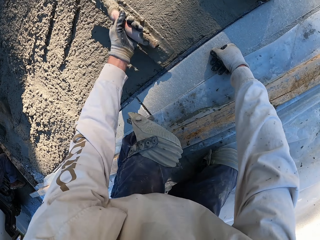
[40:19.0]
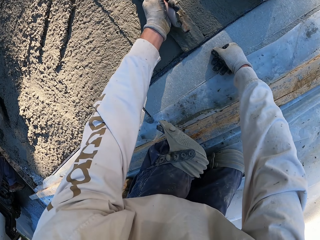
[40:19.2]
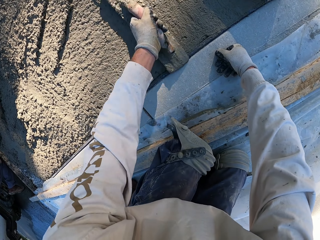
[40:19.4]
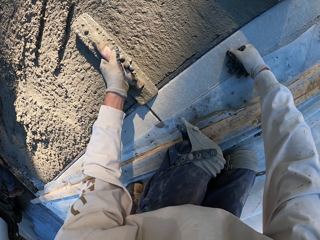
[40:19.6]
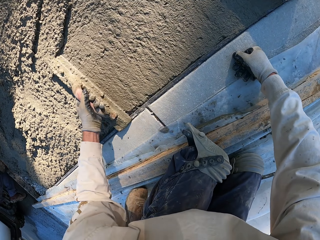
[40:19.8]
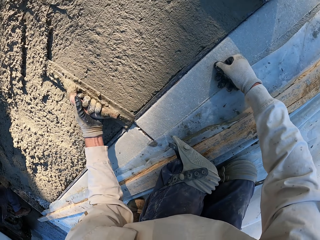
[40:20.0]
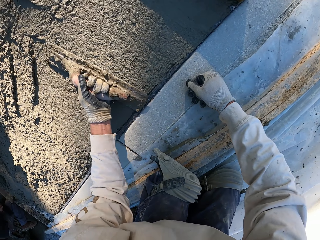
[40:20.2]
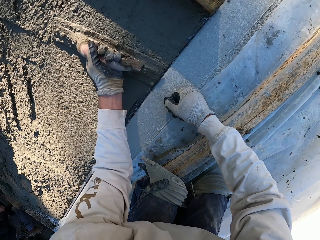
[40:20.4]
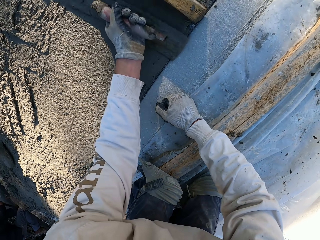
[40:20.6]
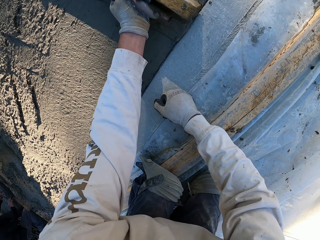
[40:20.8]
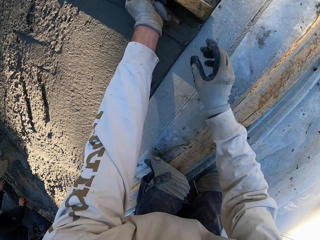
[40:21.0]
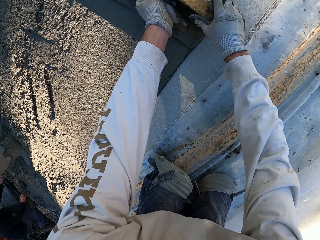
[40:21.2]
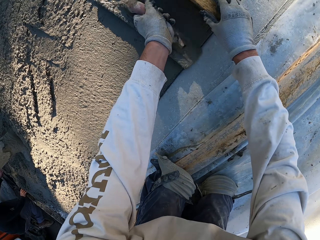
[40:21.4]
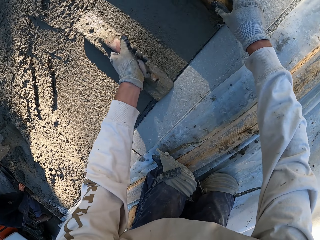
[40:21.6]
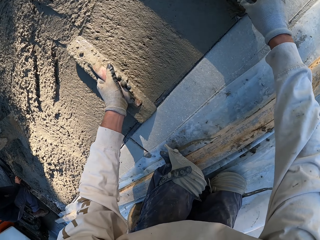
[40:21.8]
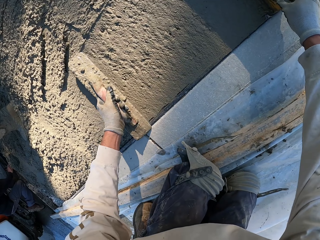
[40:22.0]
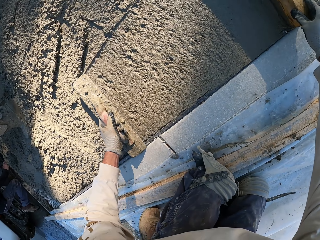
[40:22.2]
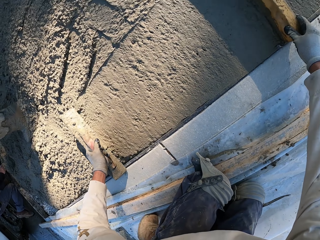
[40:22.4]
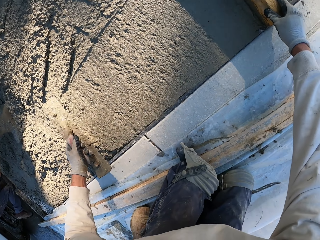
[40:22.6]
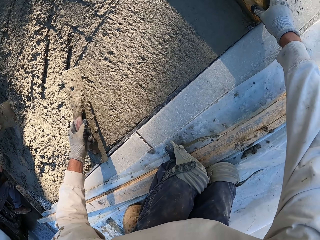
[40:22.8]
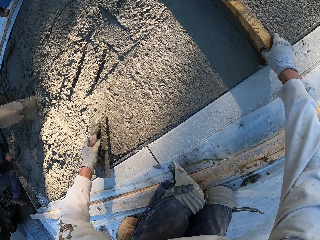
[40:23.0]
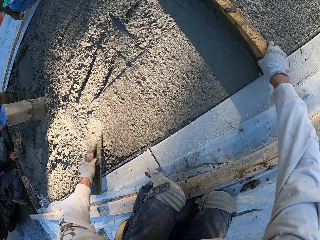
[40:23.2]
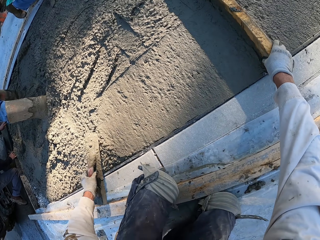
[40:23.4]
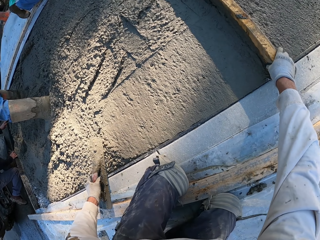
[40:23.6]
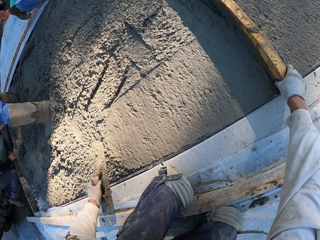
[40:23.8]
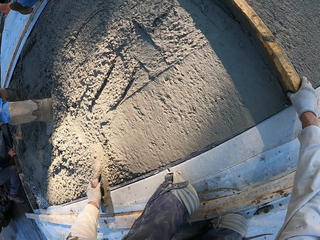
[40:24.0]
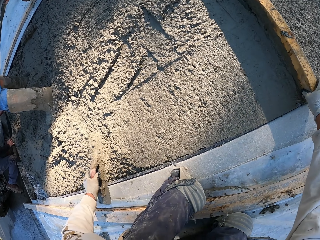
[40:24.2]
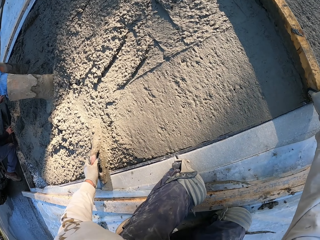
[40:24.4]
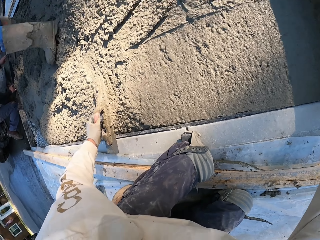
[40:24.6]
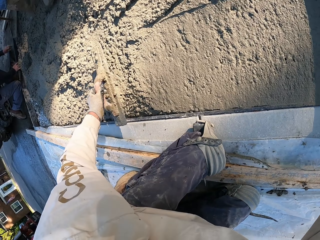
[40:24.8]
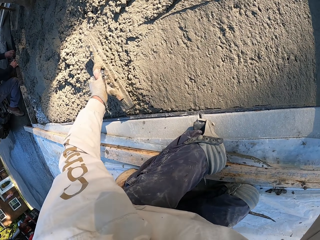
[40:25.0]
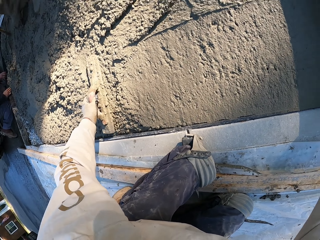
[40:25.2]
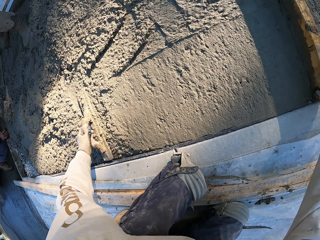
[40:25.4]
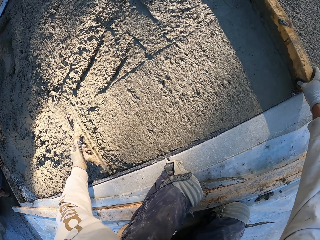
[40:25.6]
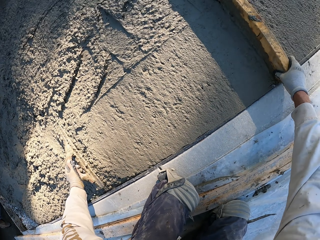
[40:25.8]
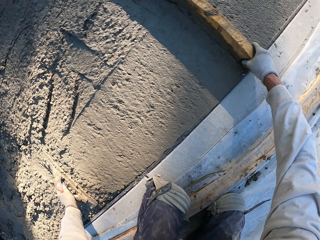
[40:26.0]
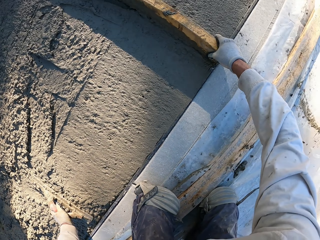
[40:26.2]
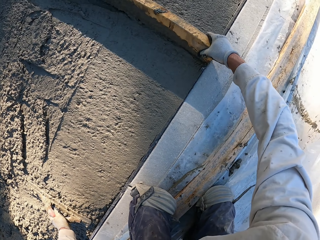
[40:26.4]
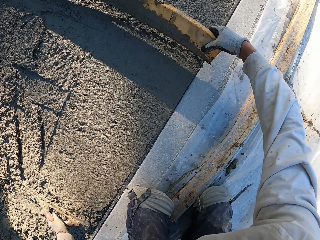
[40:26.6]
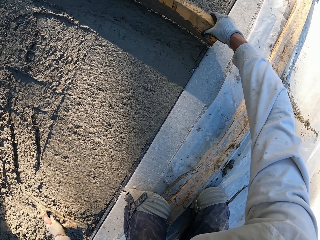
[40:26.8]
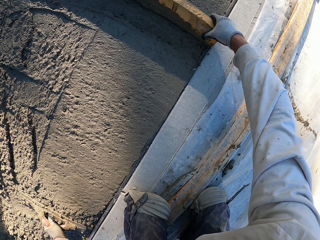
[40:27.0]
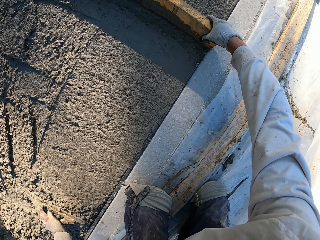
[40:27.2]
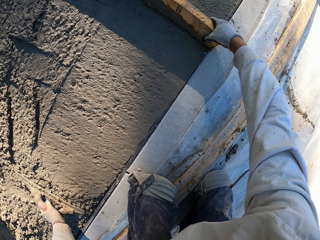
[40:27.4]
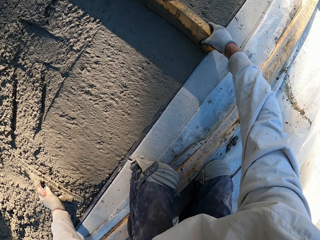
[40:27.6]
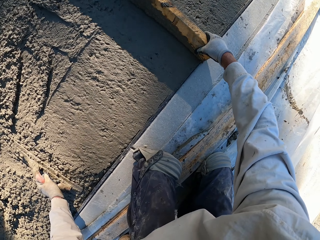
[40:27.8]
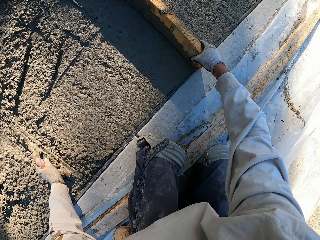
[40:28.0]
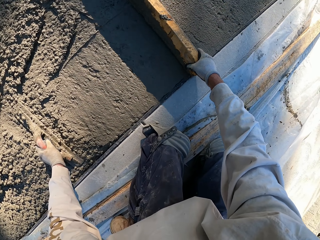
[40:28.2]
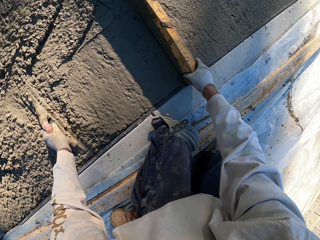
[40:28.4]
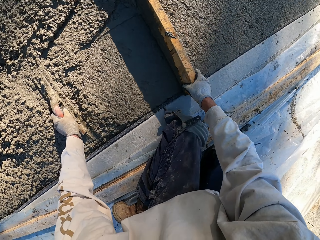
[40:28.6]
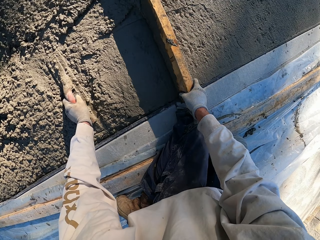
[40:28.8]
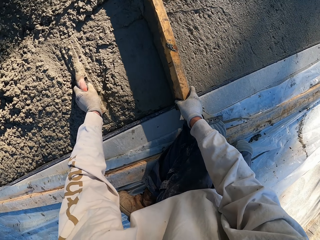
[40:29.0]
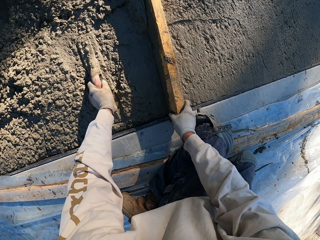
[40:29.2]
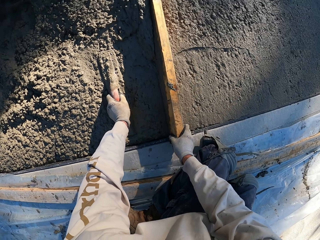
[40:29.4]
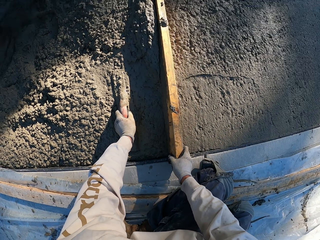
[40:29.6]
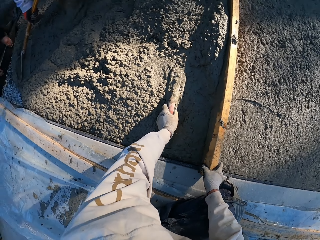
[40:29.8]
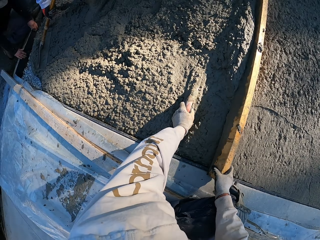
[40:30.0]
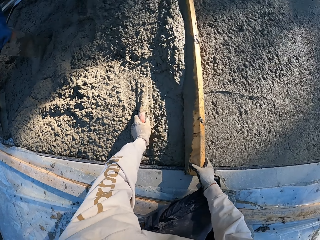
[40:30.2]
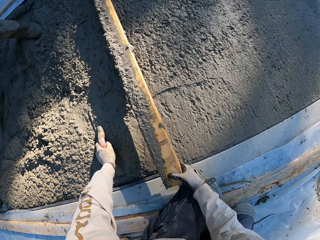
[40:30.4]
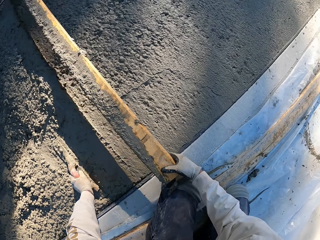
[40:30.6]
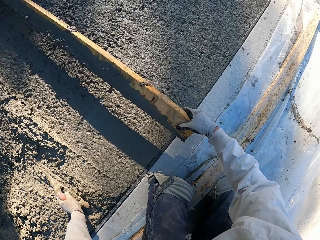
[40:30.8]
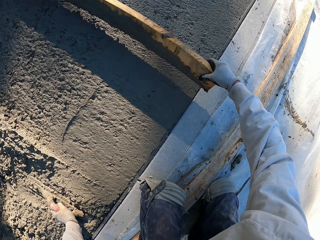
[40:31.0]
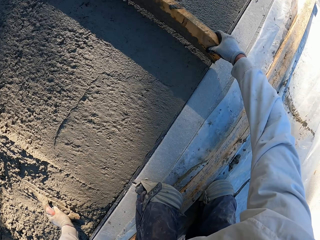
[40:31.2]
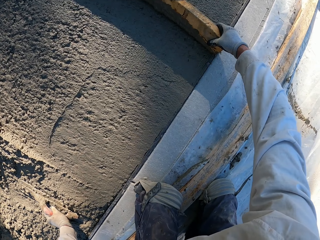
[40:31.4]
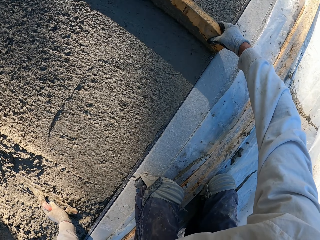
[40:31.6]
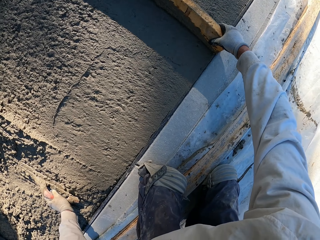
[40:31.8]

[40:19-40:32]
The camera wearer holds the wood. They put the concrete float on cement mix. They move the wood. They plaster with the wood.

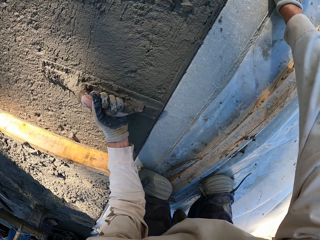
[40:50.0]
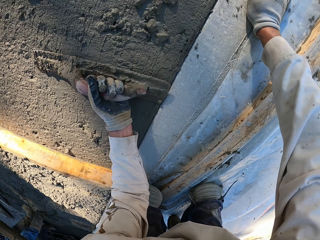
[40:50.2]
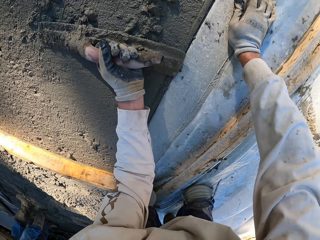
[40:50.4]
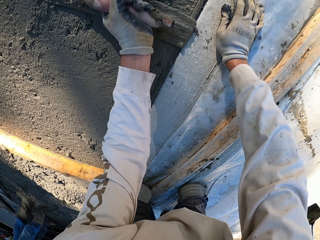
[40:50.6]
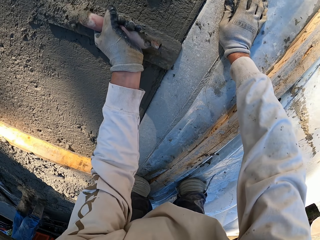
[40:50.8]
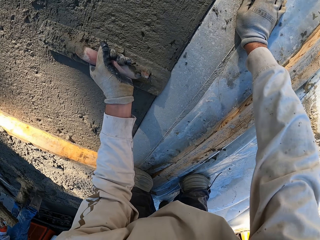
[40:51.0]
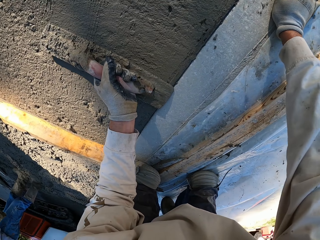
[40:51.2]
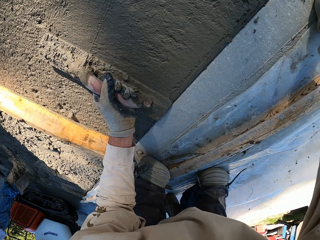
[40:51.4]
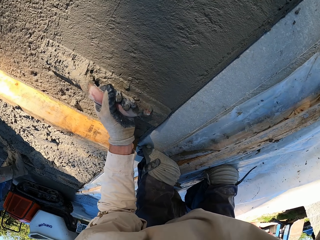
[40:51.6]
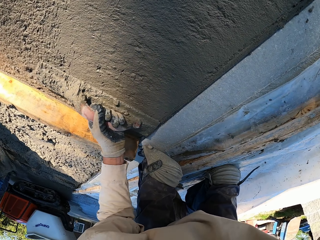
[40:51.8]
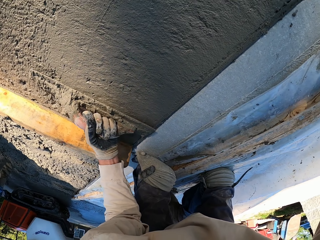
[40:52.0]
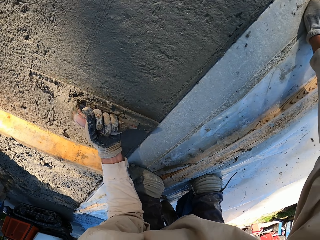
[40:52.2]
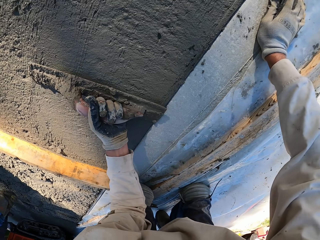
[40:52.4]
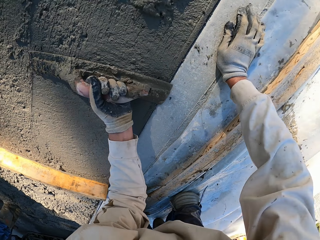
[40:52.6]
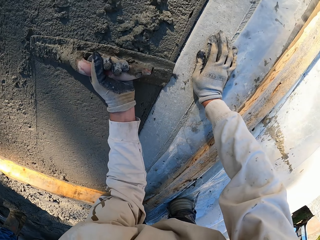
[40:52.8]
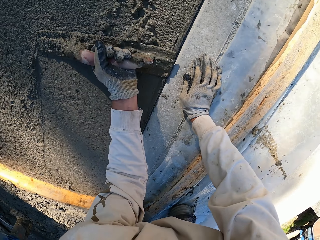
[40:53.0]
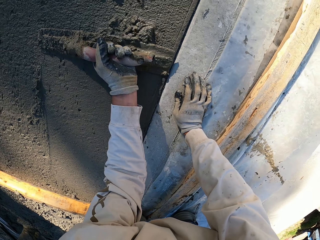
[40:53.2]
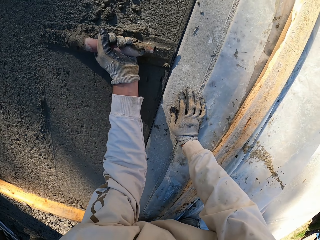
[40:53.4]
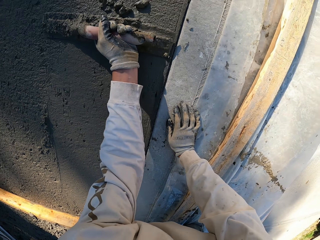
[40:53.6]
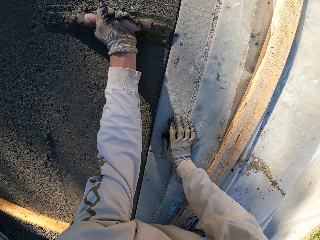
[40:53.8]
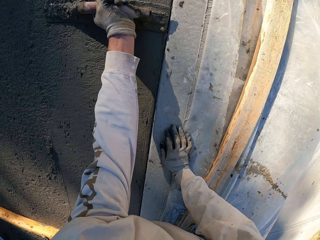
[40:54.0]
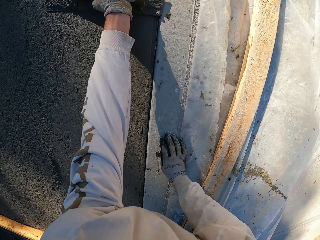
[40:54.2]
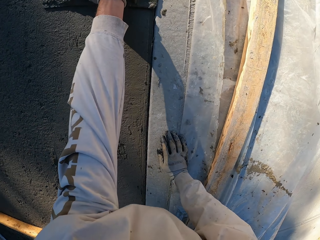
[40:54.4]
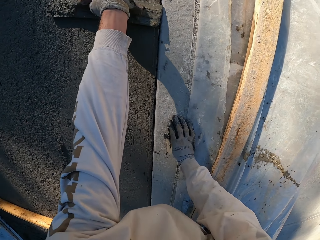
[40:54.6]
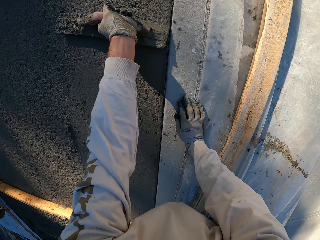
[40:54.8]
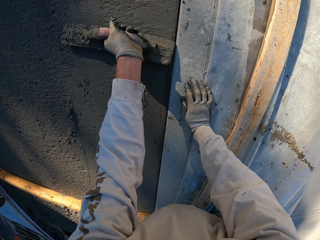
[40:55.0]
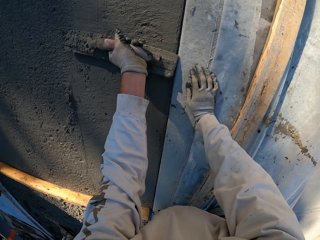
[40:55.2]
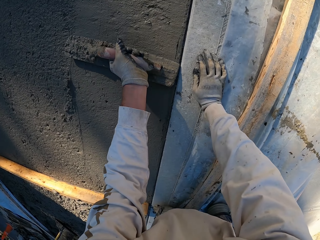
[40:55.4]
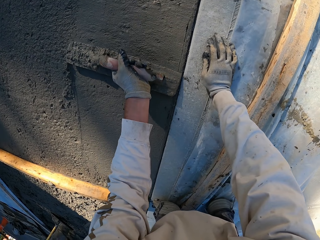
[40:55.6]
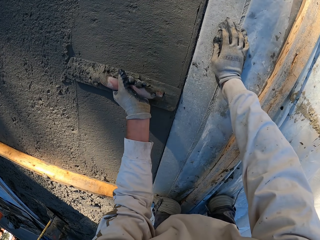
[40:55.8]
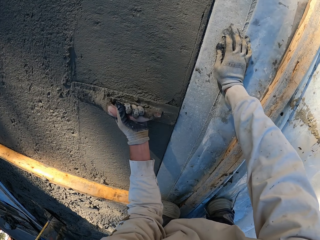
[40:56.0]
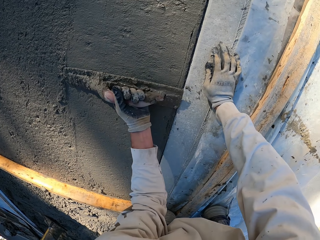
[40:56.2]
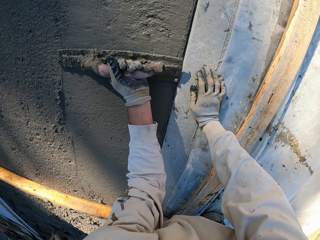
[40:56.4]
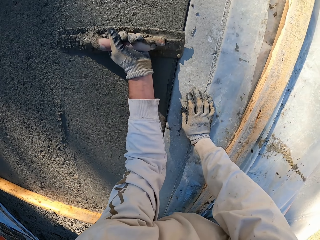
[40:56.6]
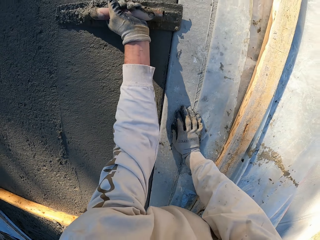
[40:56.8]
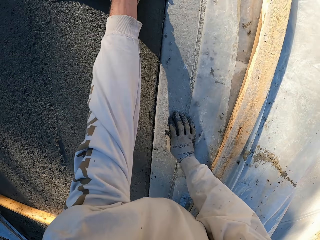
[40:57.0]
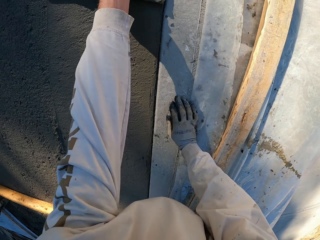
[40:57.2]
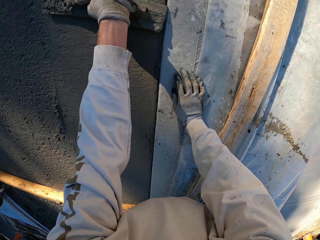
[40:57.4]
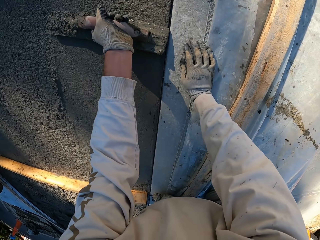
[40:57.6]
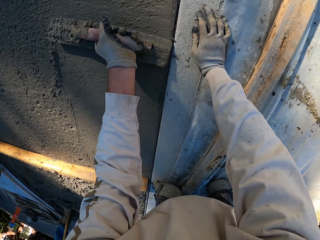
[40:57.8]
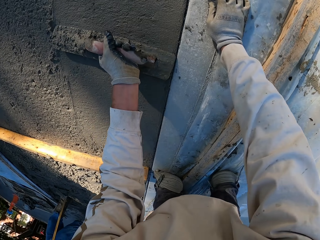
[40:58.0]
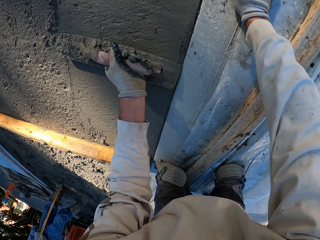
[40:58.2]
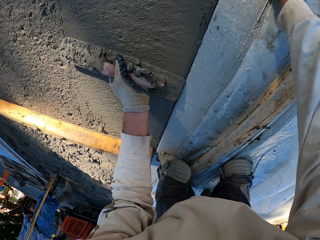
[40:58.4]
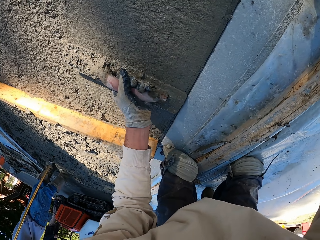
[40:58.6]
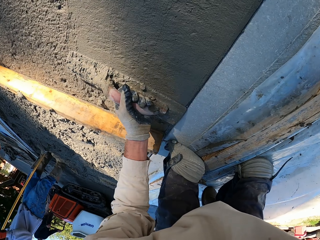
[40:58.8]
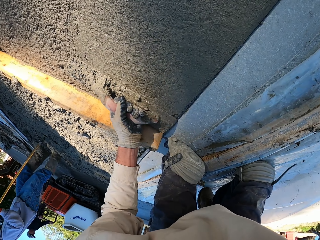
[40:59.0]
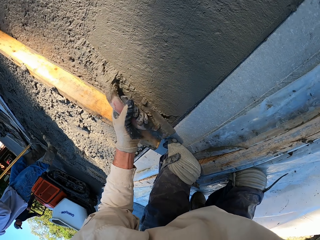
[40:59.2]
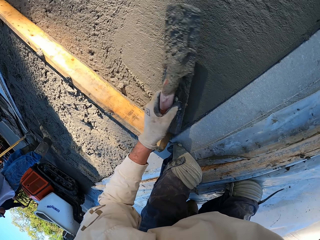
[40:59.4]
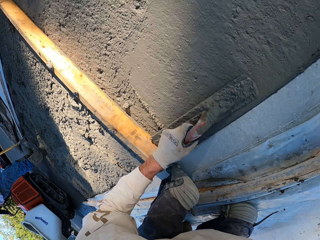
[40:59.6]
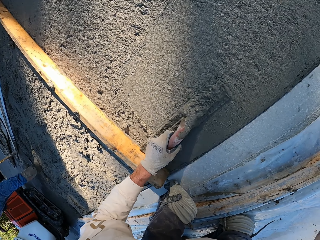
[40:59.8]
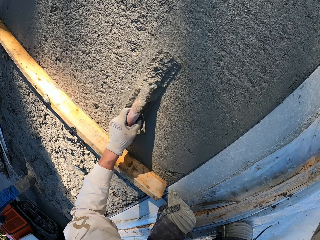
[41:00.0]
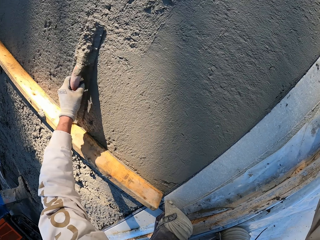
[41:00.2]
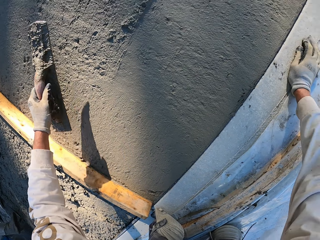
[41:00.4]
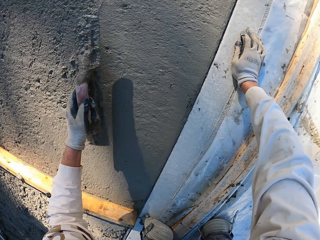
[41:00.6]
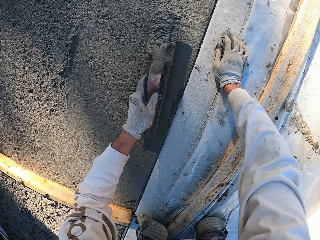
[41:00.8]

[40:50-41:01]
The camera wearer aligns the concrete using a float tool.
